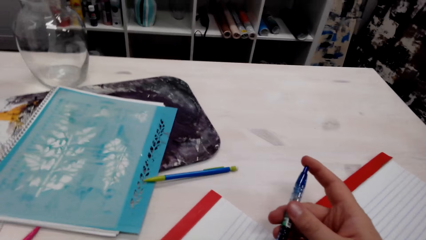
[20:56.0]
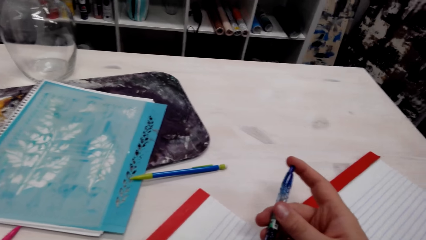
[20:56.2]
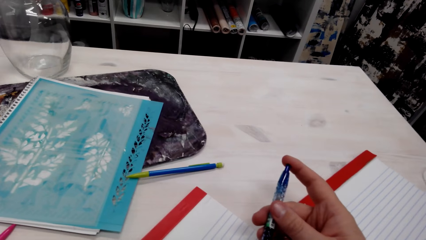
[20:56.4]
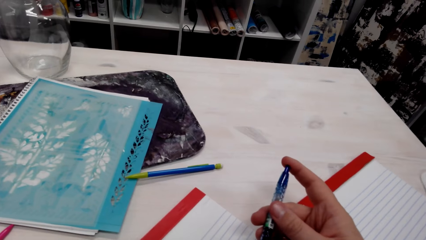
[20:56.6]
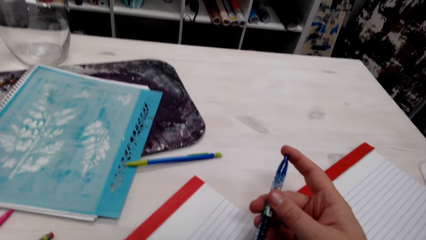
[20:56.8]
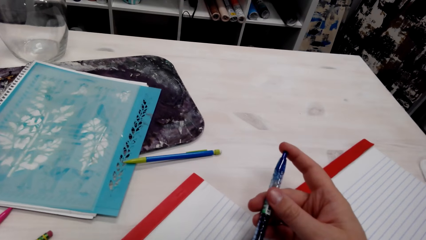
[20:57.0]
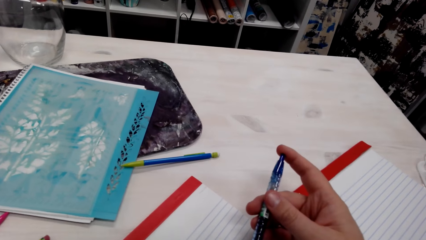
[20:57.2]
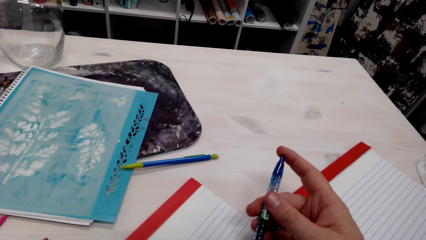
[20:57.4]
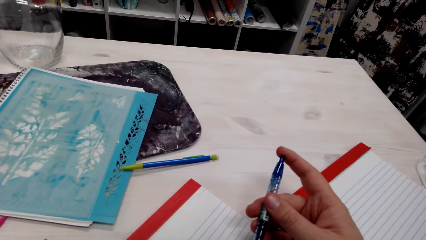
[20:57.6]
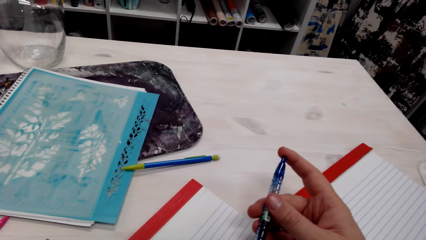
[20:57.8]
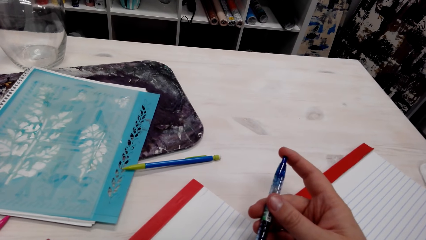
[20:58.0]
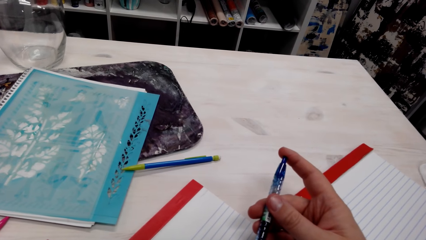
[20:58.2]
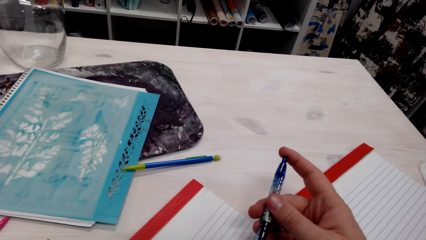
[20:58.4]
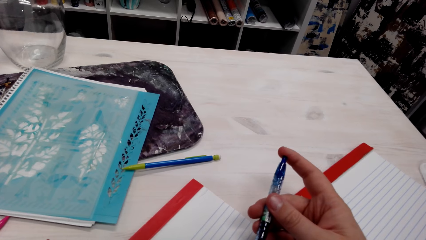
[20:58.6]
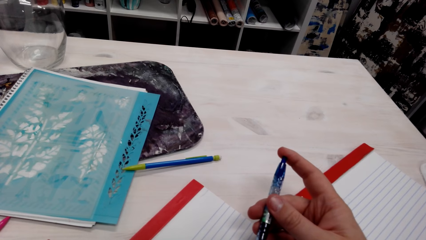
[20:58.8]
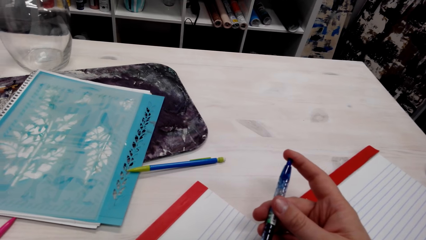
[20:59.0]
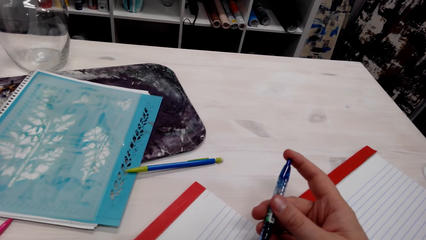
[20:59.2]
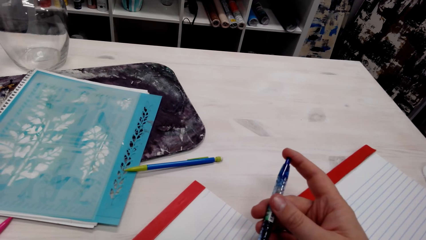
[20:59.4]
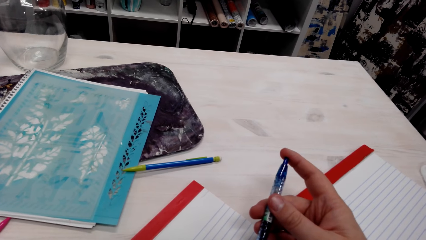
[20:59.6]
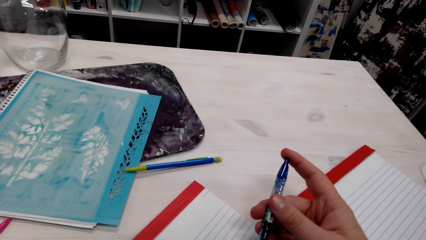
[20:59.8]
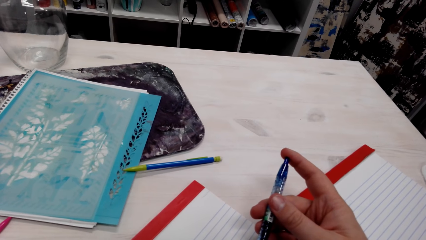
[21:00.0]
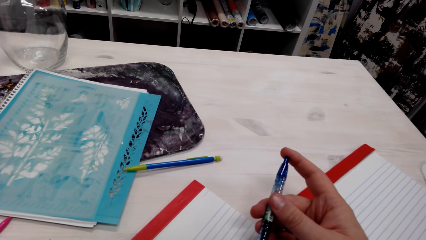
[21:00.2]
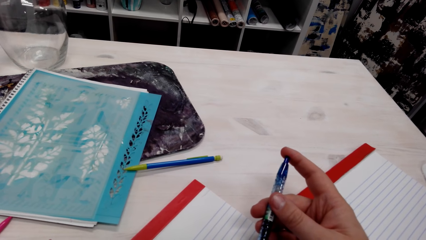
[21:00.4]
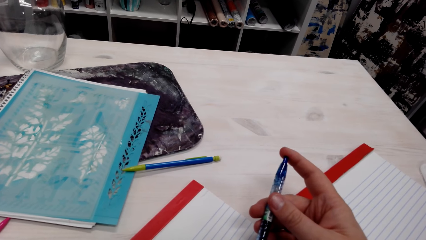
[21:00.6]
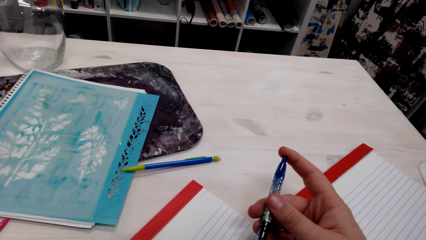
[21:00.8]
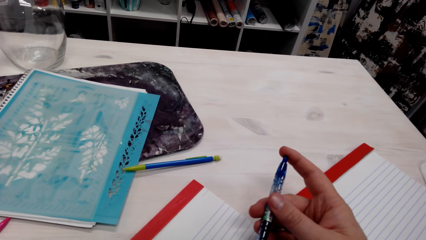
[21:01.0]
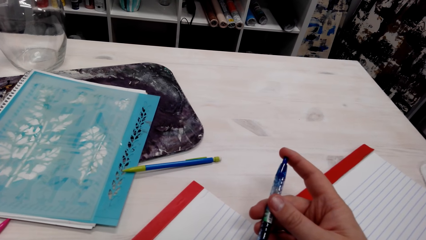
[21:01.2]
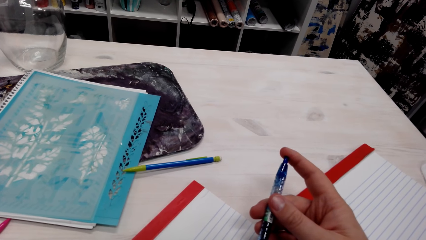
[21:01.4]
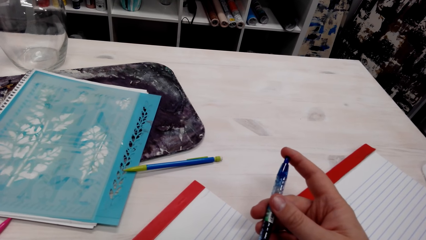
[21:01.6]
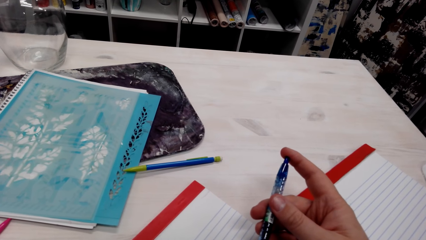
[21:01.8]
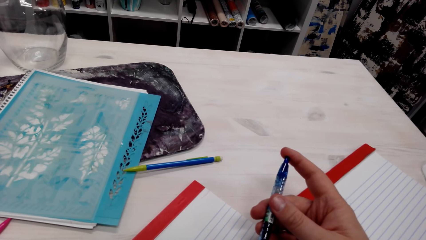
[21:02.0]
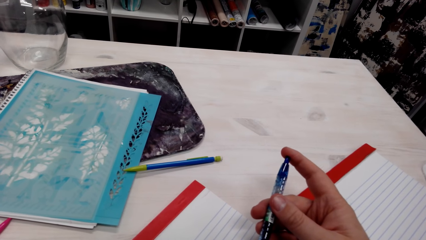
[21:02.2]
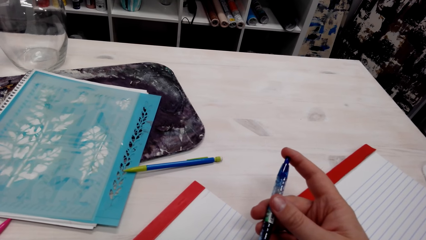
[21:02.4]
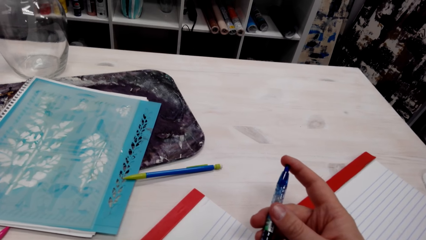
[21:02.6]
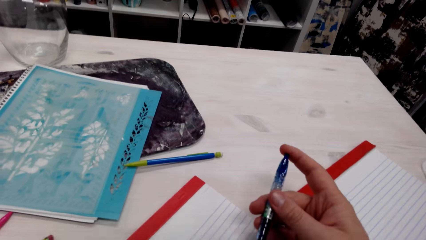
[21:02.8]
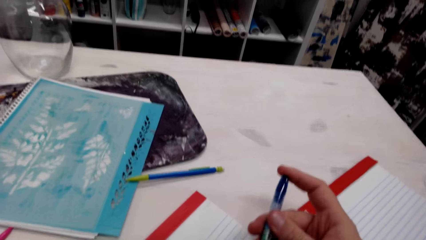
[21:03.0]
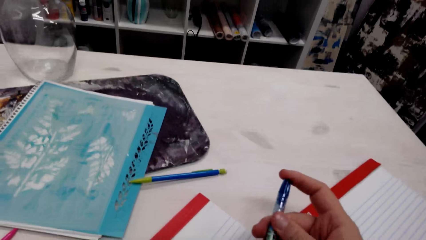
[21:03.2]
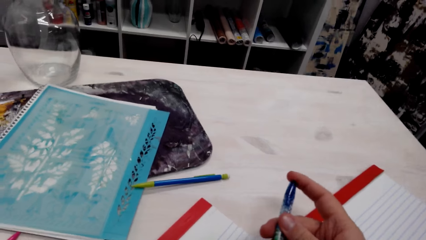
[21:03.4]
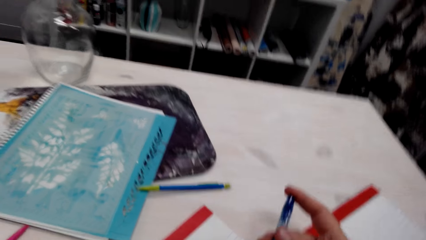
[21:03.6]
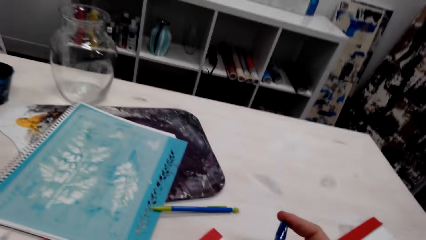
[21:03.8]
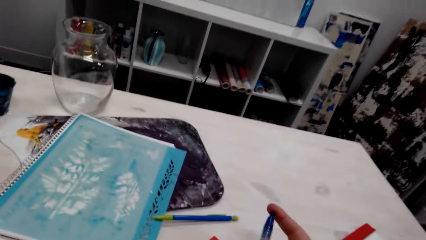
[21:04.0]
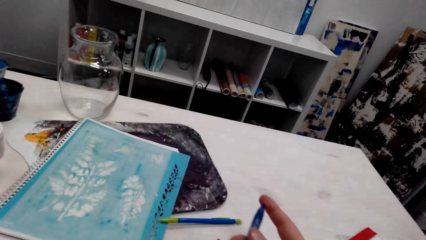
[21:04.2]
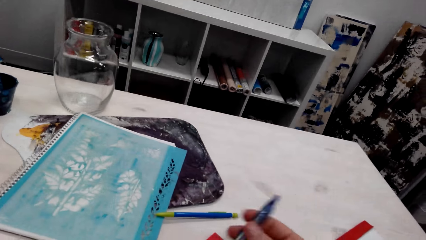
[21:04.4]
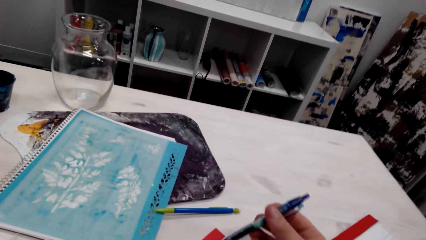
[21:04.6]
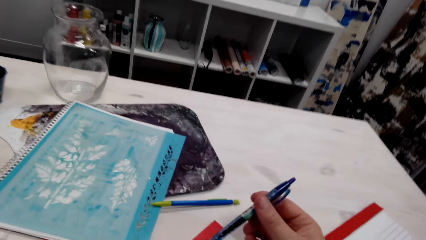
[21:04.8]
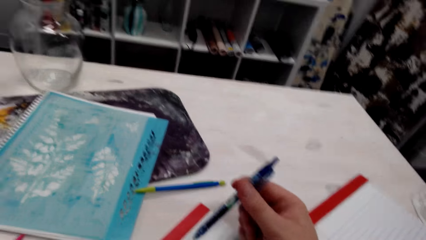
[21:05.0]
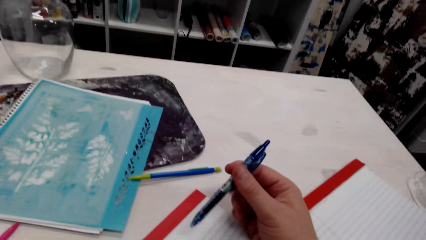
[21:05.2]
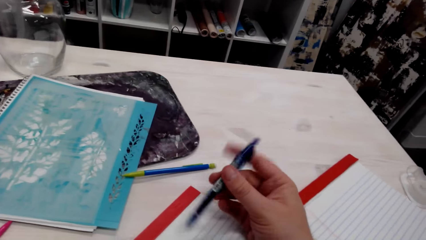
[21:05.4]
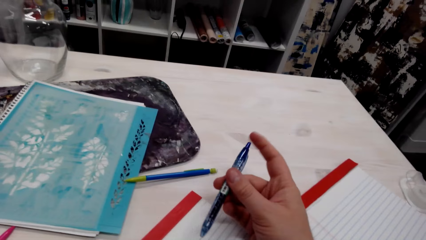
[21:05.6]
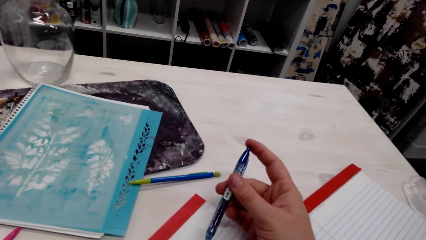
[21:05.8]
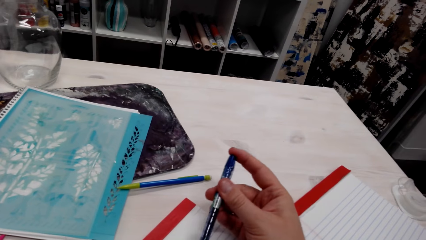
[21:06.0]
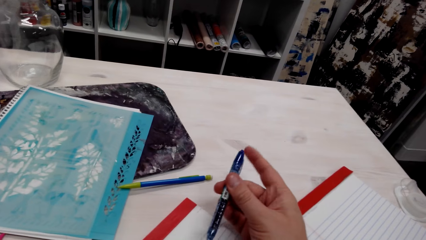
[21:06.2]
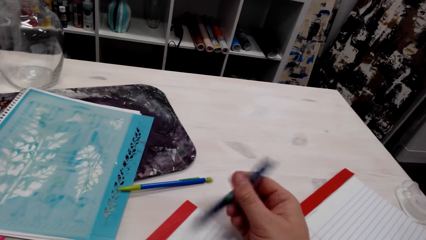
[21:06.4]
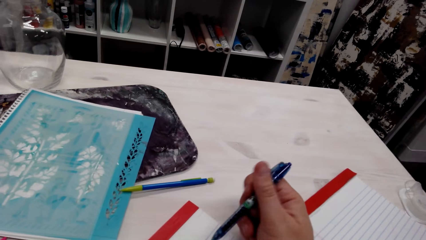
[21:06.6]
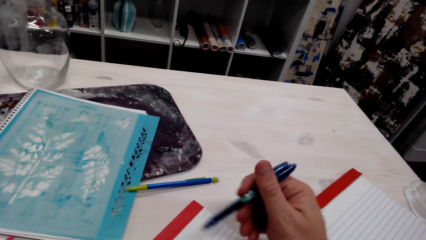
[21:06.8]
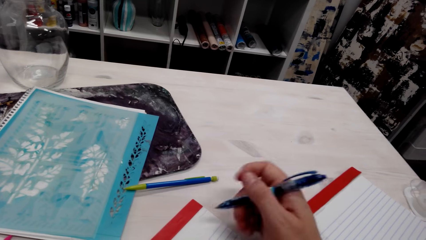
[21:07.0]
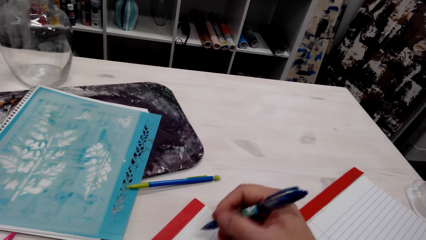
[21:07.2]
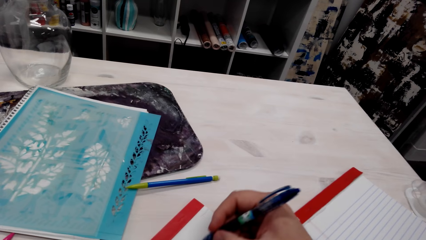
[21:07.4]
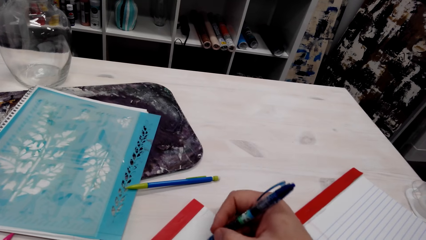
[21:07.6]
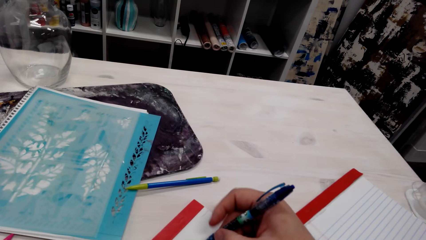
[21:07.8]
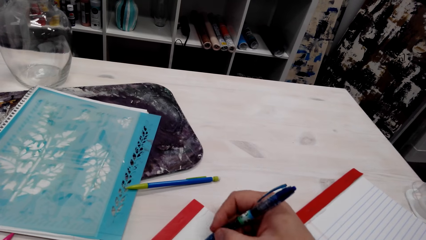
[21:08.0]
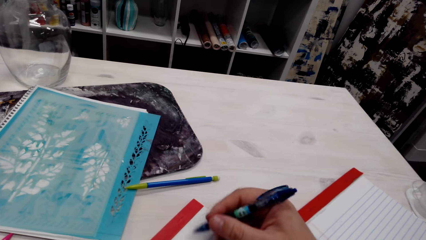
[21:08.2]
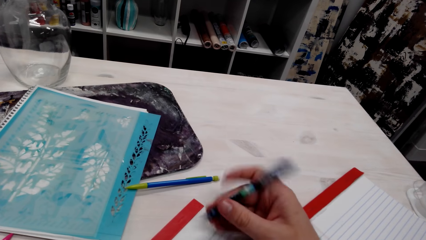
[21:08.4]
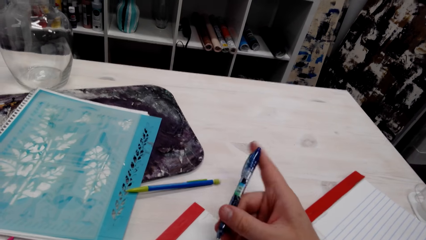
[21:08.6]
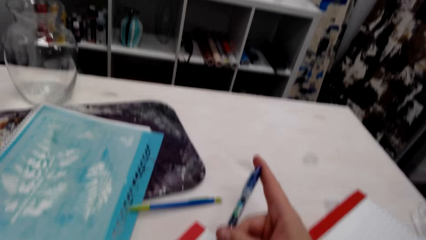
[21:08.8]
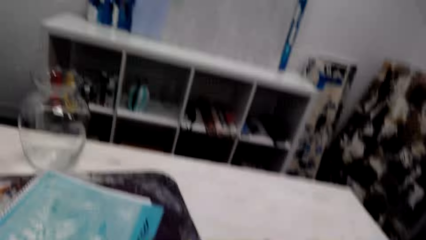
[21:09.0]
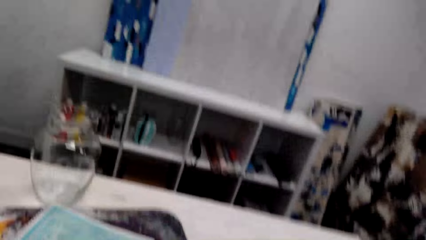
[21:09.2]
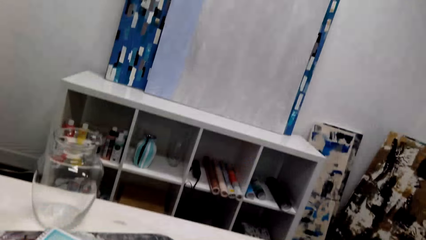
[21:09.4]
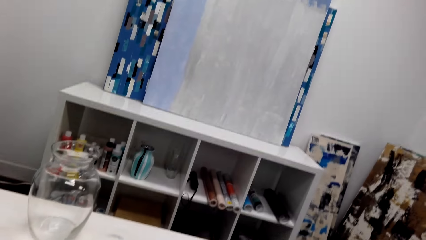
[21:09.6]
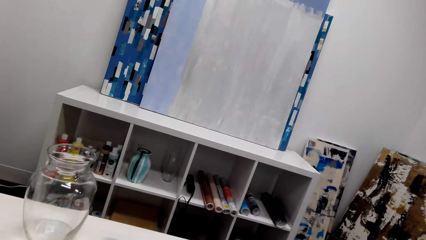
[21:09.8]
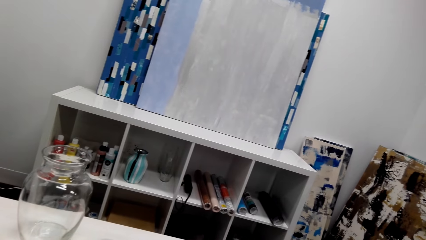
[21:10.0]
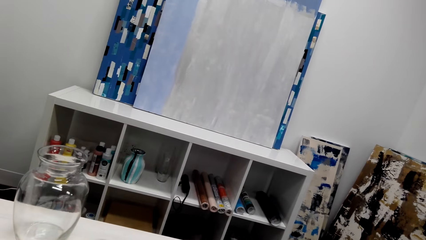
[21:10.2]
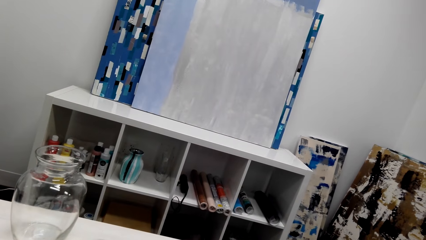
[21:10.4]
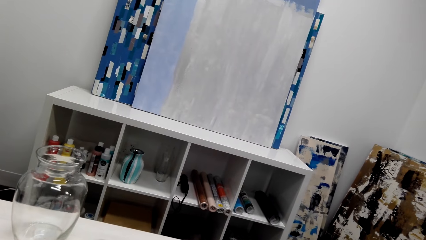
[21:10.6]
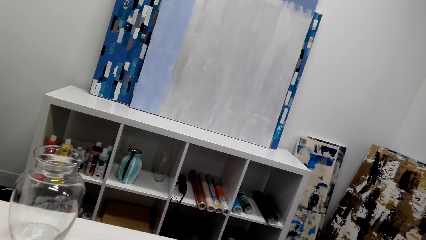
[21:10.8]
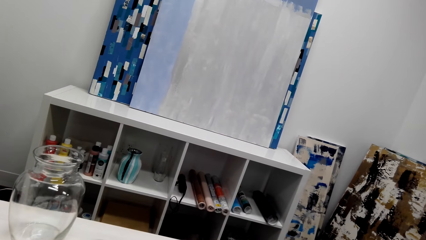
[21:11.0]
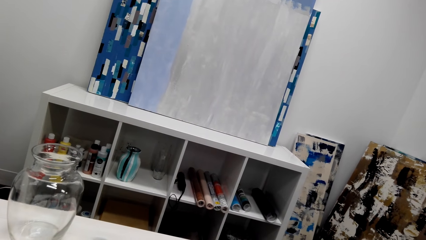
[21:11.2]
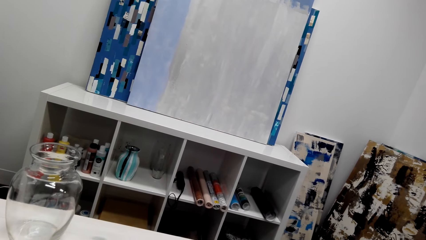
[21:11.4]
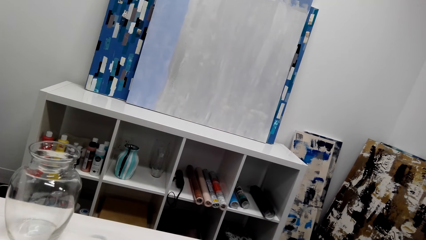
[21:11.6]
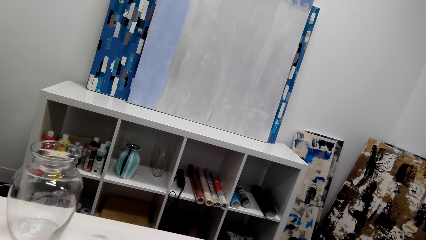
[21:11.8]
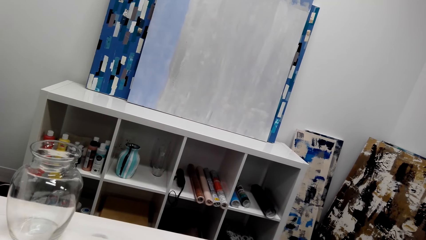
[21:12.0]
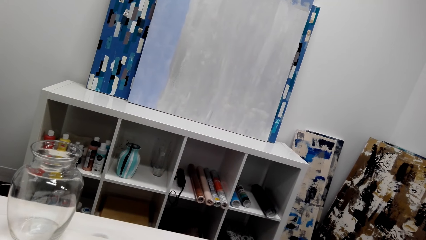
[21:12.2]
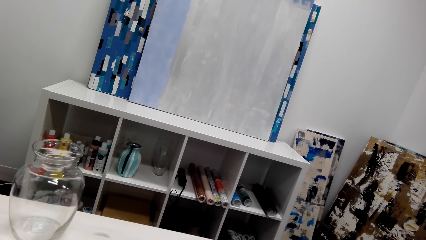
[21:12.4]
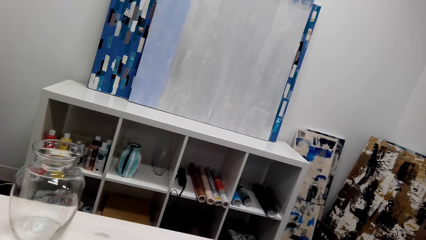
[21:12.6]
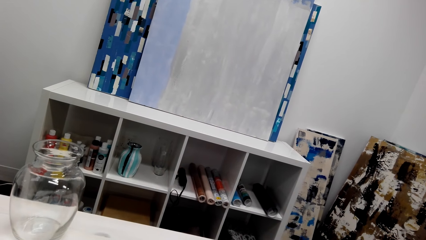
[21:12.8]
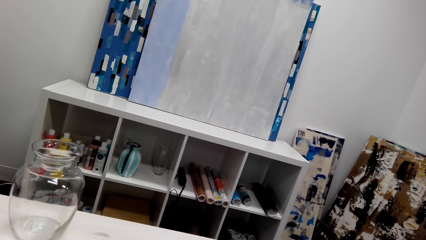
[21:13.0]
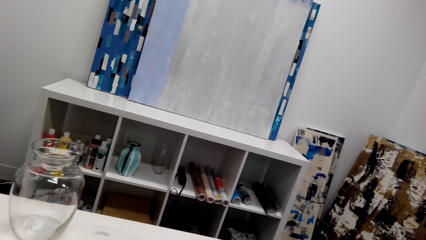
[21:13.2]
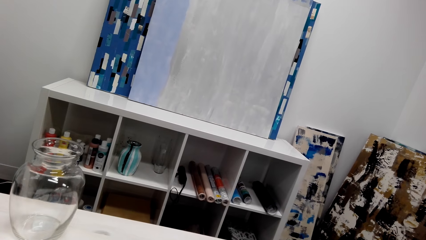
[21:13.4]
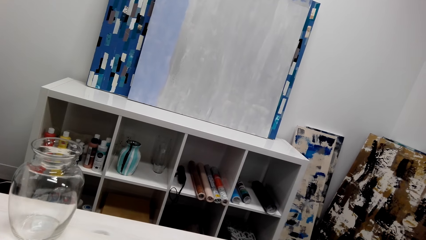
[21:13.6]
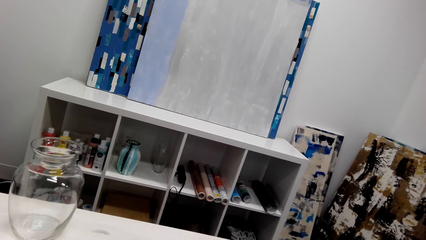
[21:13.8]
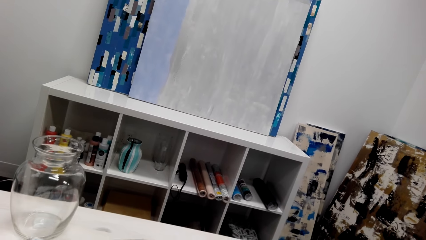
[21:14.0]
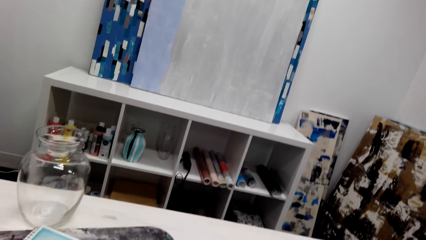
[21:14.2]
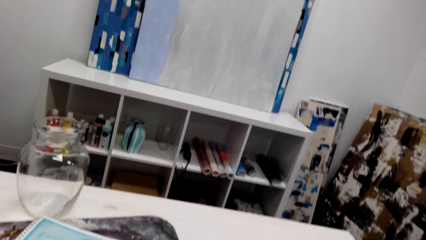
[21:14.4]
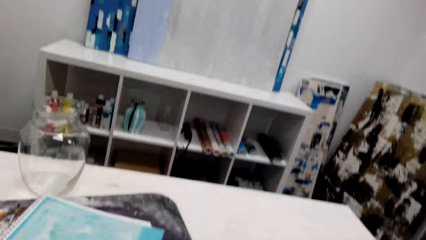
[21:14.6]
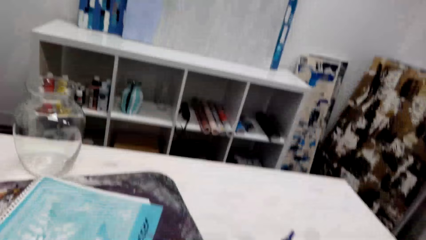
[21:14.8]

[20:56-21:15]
A person speaks with another person. The camera wearer talks with the first person. They draw a drawing. The first person speaks with the other person. The camera wearer talks with the first person.
